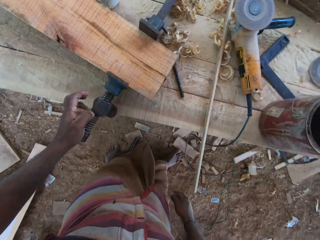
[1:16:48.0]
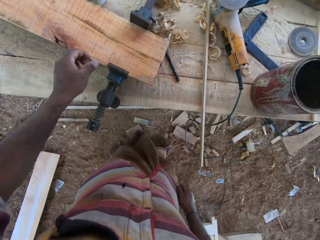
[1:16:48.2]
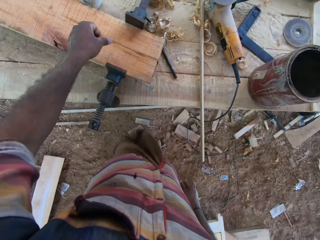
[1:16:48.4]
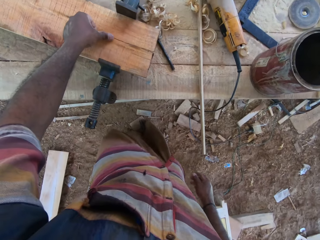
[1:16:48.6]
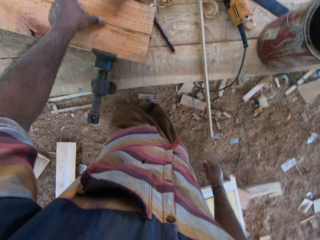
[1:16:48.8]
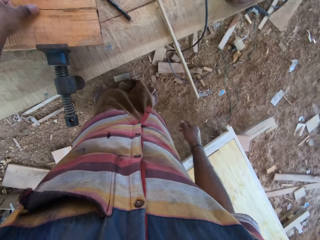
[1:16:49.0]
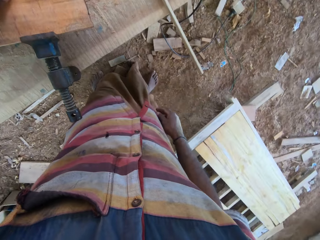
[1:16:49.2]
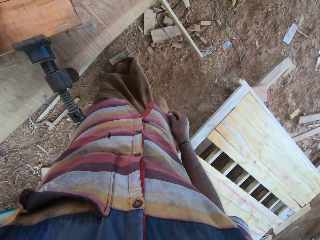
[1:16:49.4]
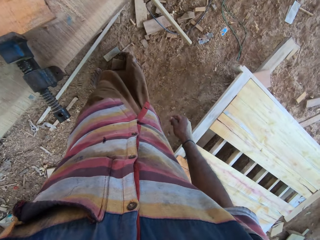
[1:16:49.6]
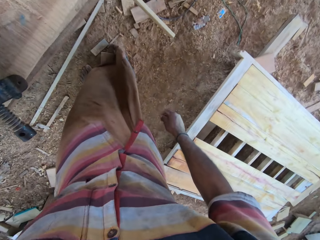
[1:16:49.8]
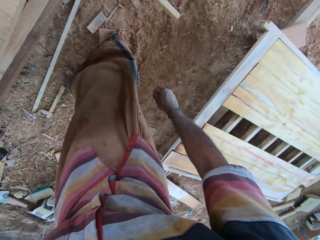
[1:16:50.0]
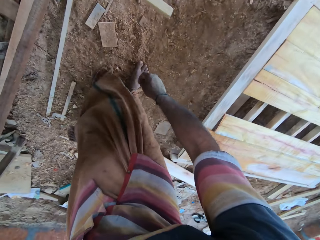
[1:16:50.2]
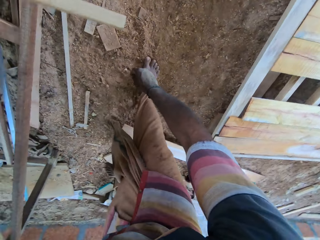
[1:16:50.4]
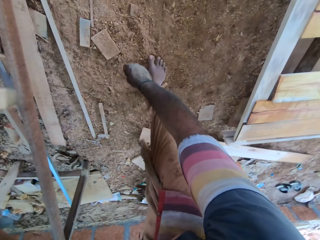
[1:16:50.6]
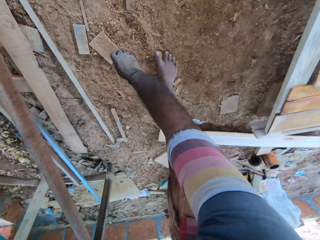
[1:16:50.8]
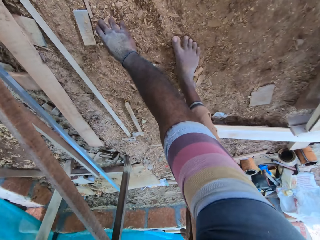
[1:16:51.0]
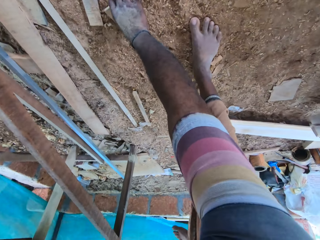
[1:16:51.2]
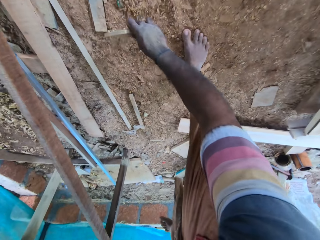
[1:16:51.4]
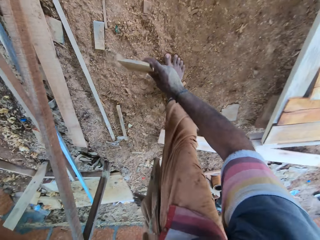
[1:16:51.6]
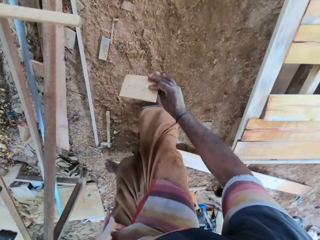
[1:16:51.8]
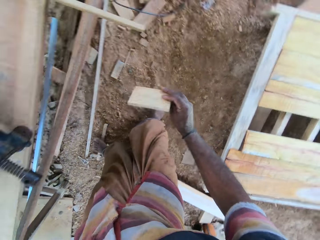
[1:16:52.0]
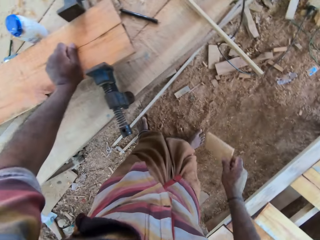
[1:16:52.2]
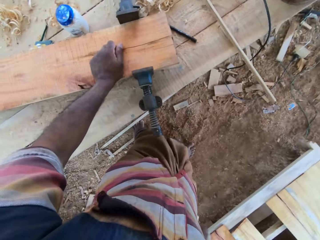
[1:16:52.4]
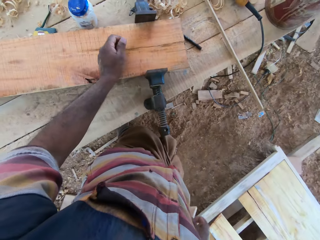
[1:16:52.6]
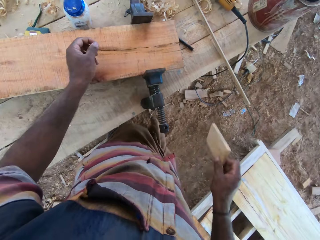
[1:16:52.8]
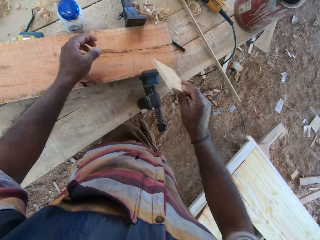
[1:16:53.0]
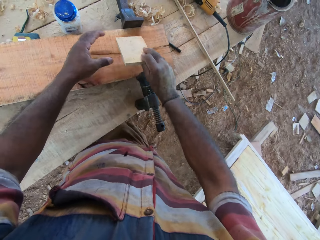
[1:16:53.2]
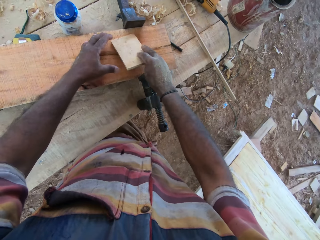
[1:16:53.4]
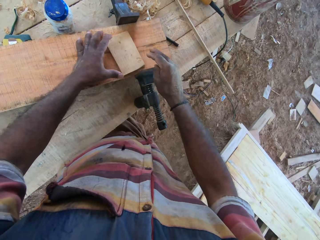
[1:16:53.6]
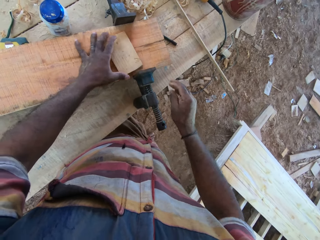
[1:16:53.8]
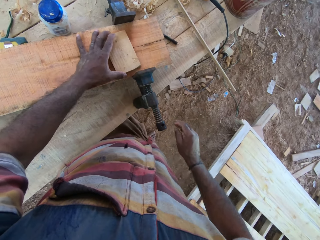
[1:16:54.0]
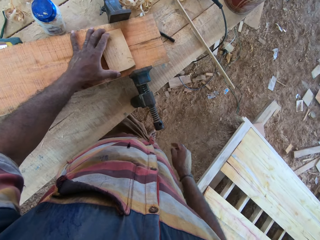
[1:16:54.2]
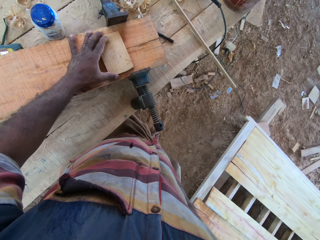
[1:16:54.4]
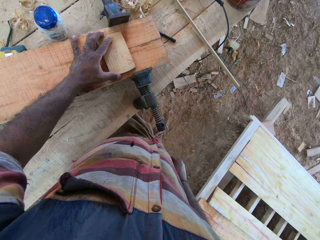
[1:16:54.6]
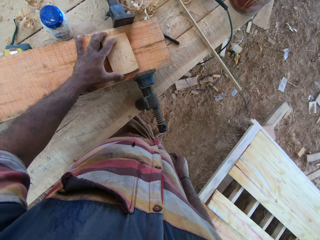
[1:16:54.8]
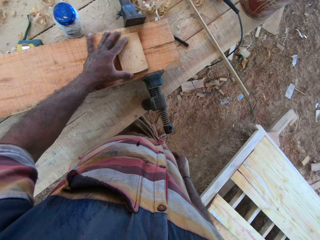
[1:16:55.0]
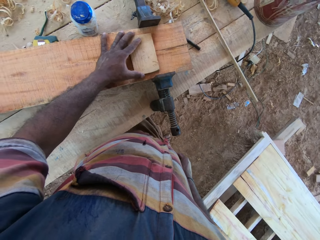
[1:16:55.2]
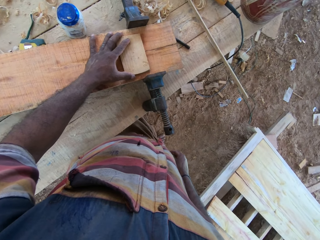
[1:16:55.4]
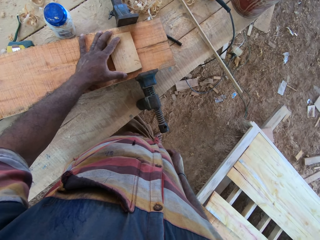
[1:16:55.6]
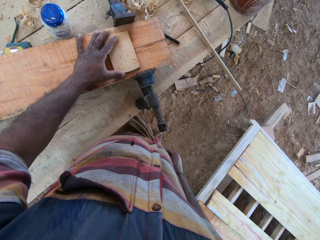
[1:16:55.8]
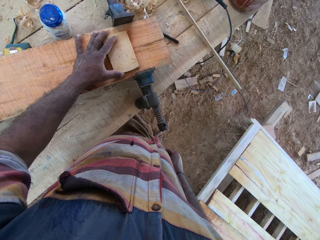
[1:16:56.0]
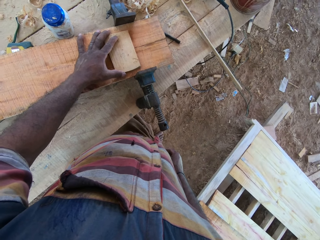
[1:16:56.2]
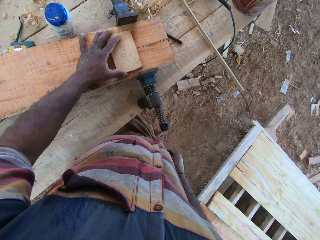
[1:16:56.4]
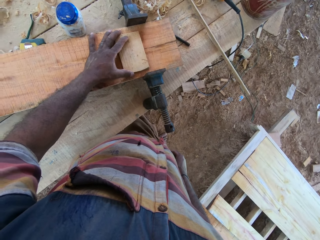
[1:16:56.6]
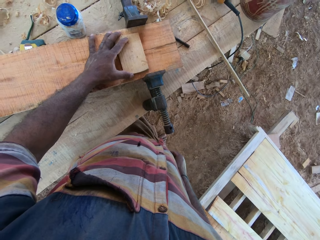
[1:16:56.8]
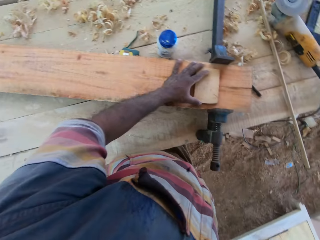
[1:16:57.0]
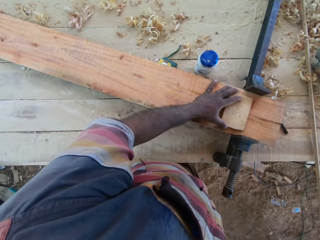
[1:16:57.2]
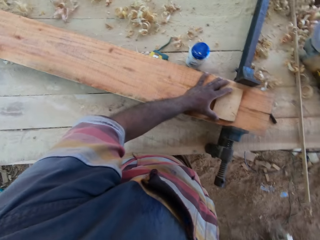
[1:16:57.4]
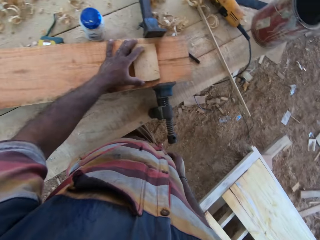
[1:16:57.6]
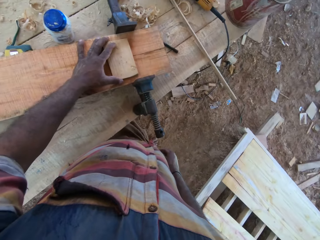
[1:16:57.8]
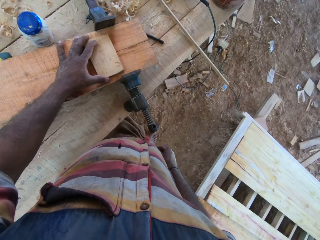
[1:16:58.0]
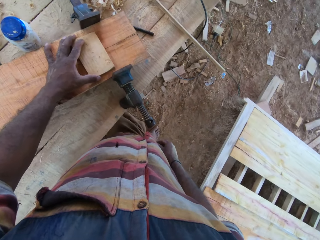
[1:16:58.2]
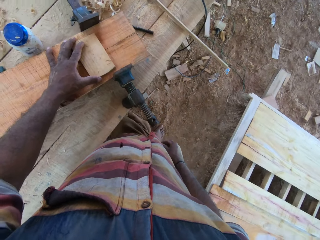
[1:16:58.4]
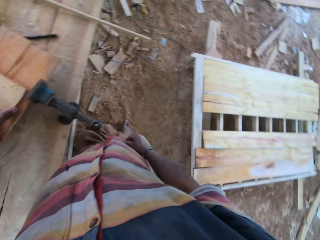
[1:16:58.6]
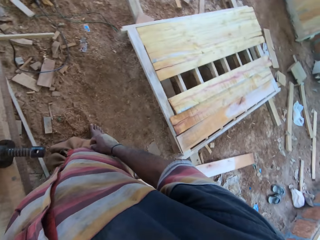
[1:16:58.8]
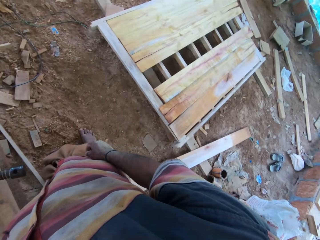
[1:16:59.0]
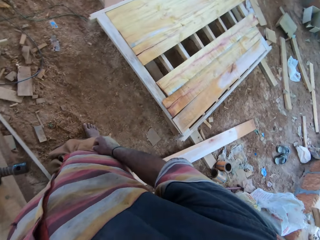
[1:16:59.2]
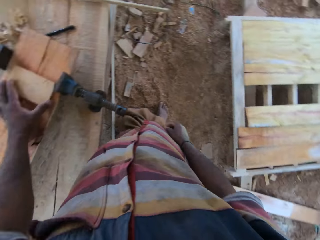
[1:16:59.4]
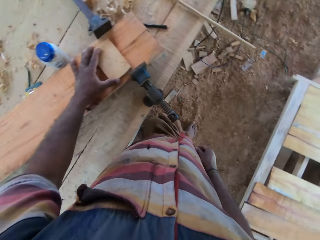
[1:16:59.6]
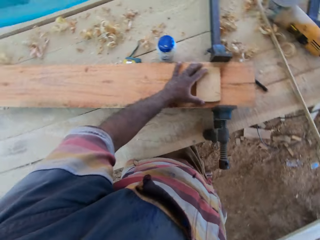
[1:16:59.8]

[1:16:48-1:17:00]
The camera wearer holds wood. They pick a piece of wood from the ground. They put the piece of wood on the wood. They look around.

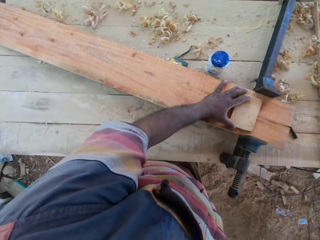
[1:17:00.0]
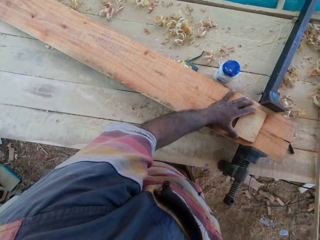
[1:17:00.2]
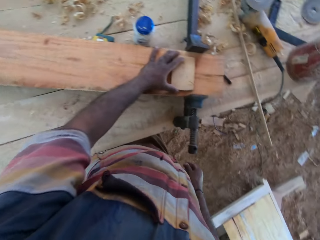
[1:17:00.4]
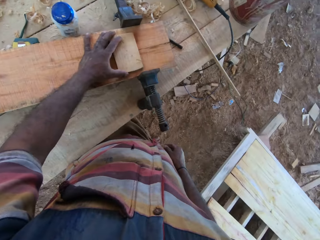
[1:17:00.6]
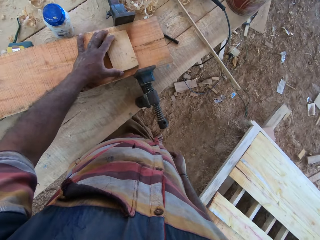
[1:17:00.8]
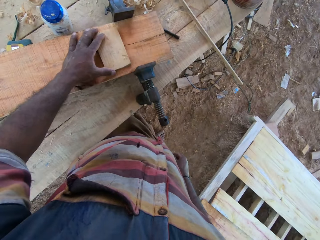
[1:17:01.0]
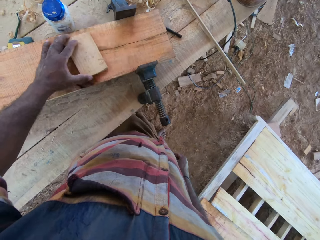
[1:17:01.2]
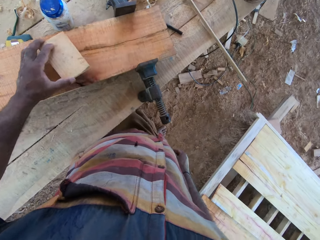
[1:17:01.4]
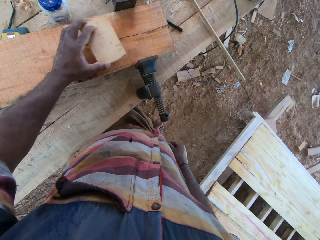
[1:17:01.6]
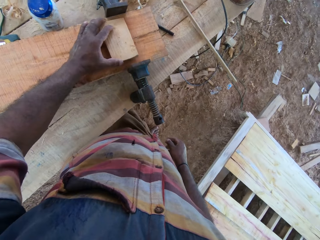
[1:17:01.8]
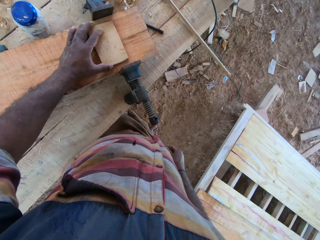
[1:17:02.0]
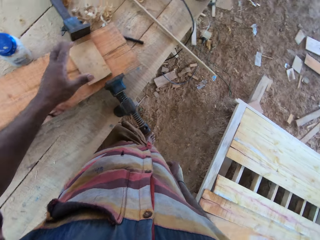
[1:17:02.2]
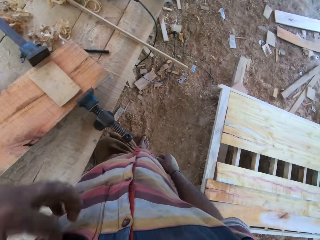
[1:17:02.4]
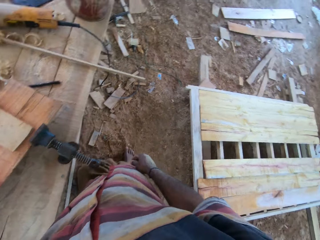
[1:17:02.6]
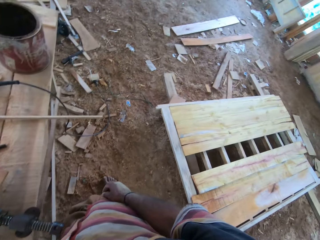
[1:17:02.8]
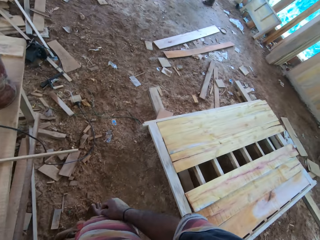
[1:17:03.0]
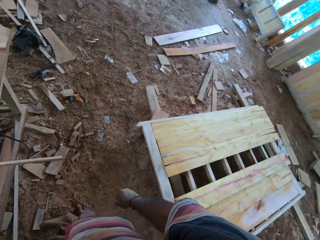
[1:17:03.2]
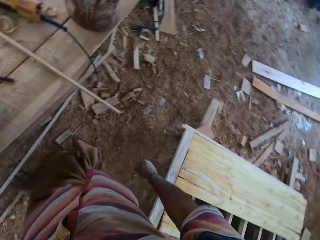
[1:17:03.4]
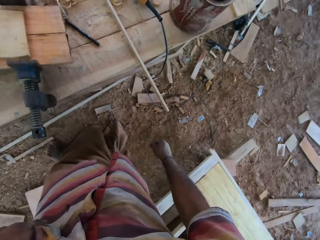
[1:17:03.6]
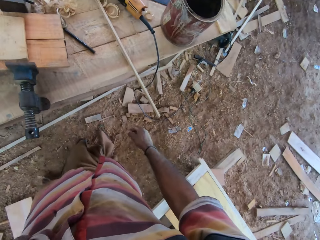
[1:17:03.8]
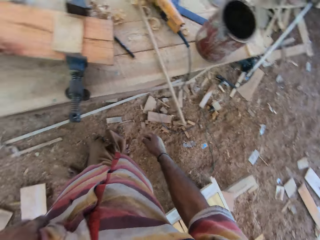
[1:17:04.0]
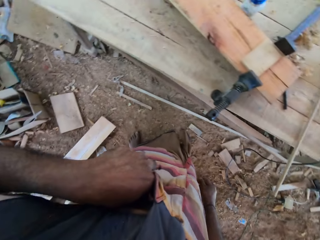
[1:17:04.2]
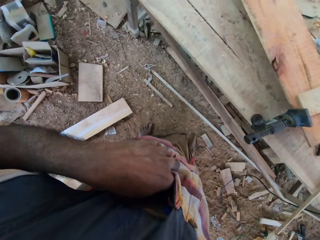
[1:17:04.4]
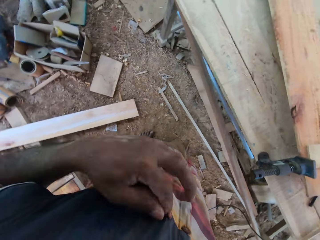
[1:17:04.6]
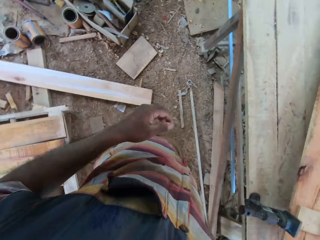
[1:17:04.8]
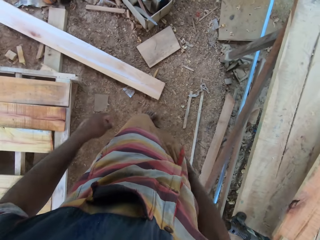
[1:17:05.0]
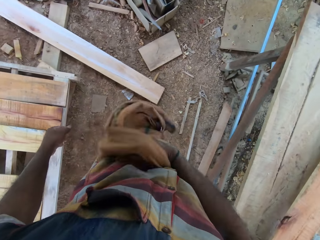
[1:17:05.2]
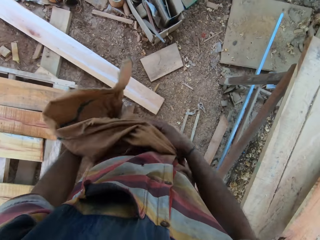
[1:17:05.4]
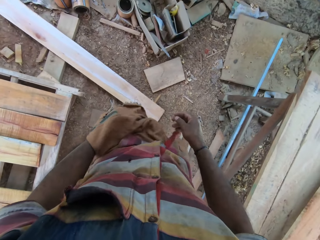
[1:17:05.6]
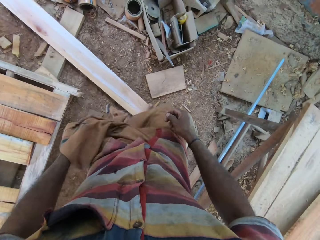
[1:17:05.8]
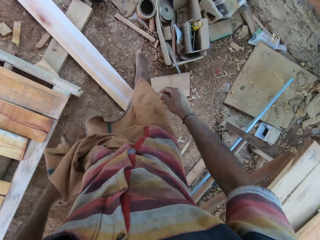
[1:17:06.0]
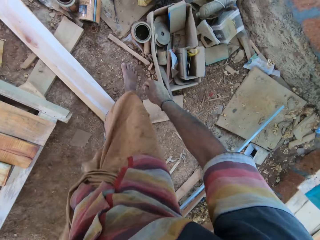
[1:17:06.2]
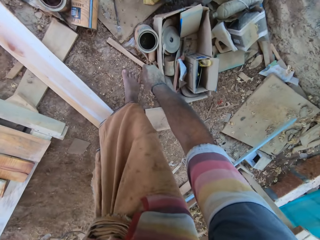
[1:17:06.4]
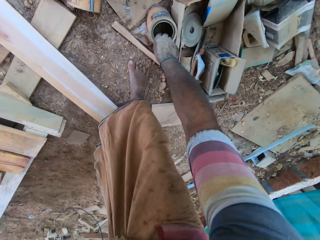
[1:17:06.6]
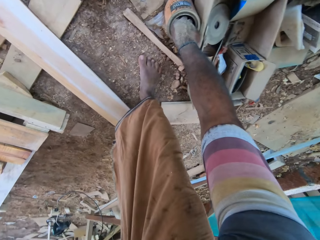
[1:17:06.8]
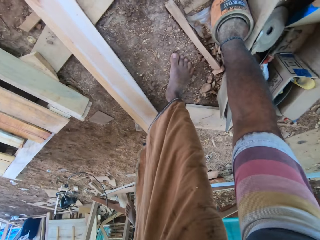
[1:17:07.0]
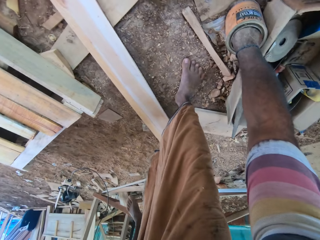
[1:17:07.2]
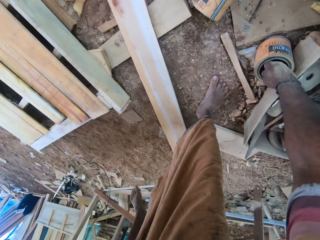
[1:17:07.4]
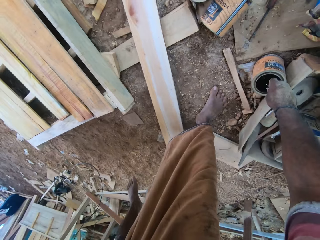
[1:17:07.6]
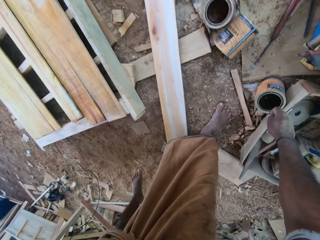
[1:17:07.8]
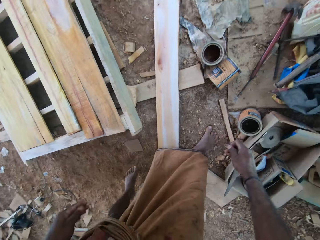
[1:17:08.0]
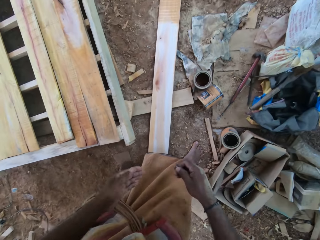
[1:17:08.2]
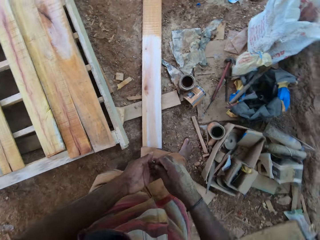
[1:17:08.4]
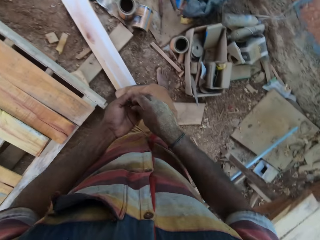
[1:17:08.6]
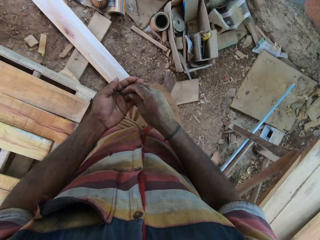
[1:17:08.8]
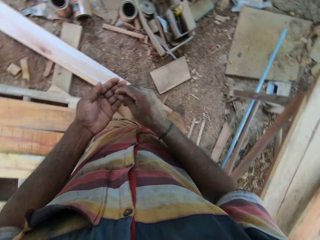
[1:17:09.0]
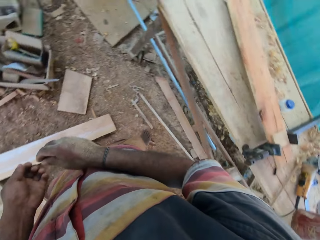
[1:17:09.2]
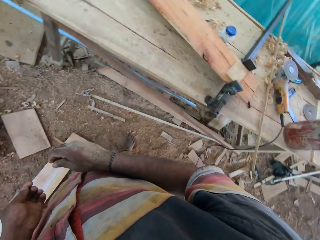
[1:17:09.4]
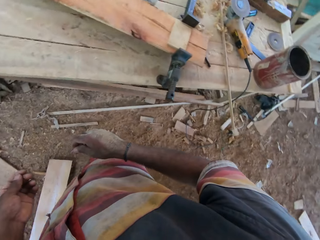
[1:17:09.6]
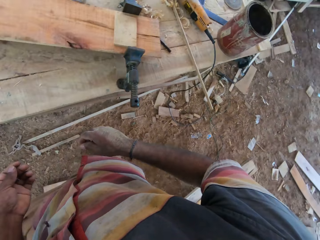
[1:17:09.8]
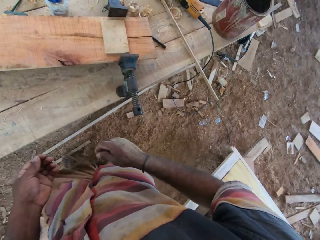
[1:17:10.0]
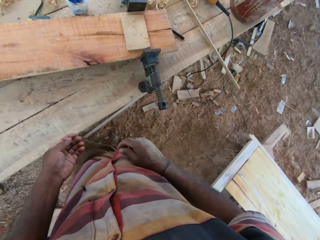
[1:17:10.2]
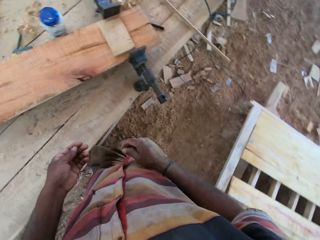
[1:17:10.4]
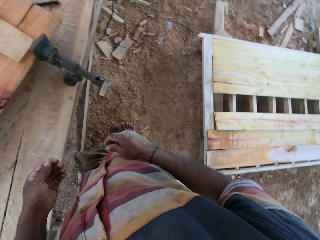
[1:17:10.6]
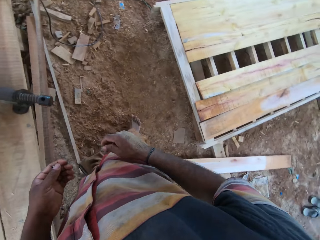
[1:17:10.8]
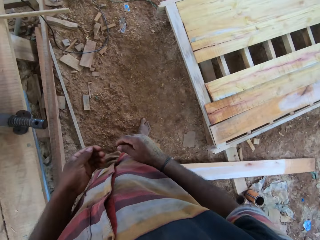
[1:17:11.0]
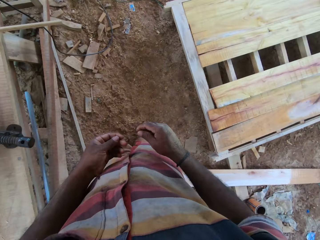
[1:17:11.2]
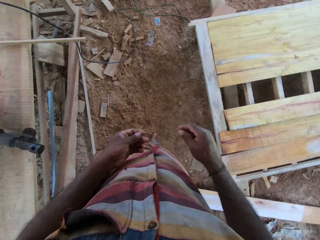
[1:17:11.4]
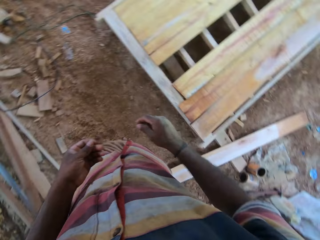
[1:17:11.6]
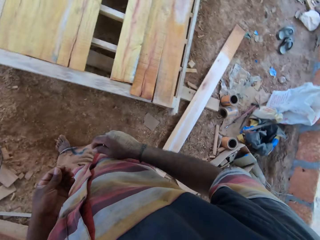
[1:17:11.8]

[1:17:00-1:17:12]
The camera wearer moves the piece of wood on the wood. He looks around the workshop. He touches his pocket. He picks nails from the container on the ground. He looks around.
